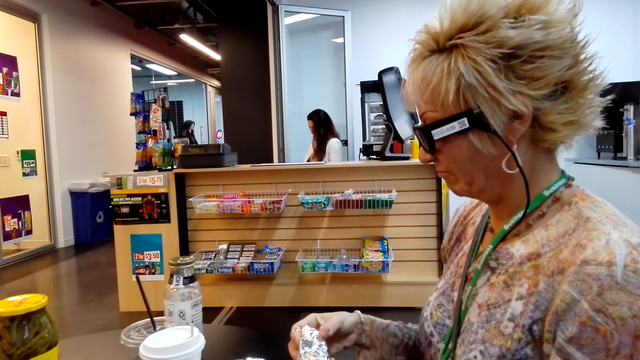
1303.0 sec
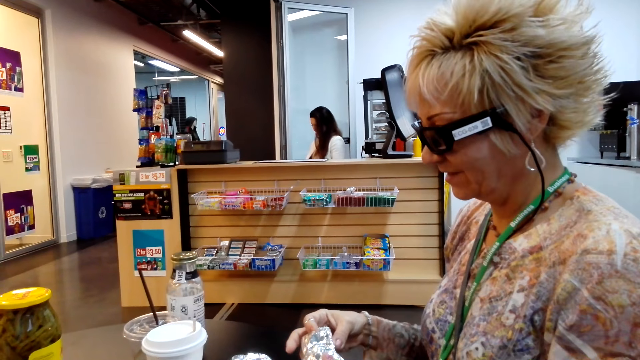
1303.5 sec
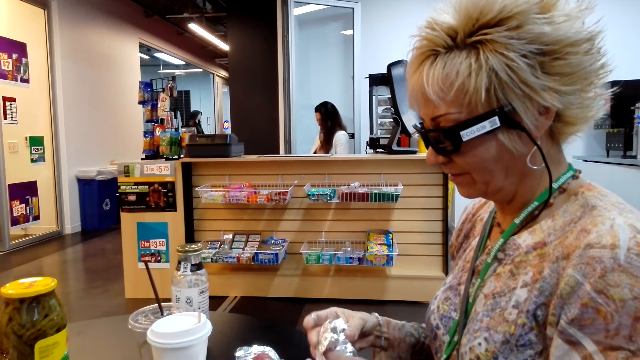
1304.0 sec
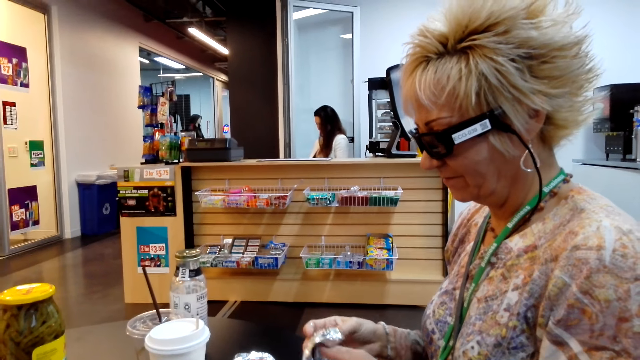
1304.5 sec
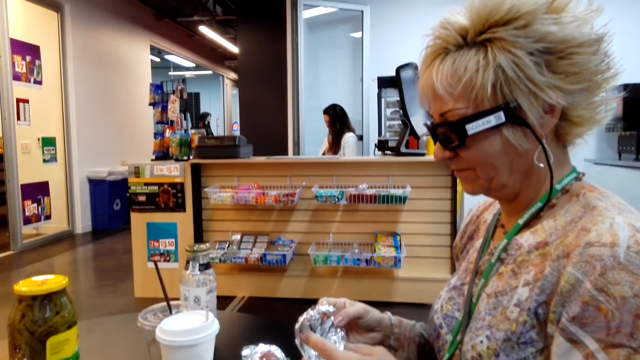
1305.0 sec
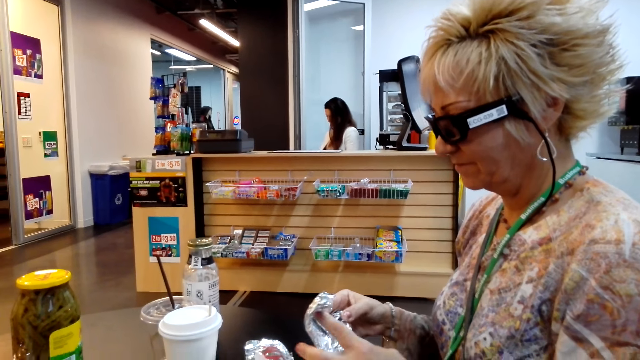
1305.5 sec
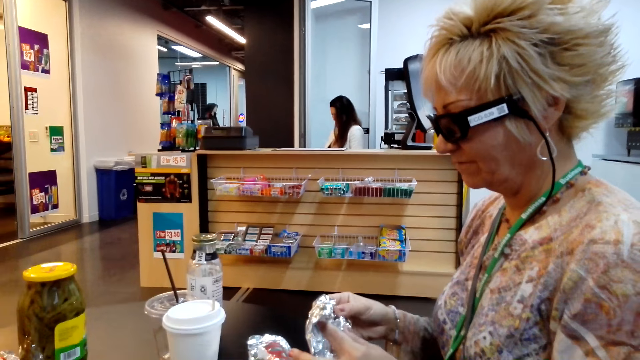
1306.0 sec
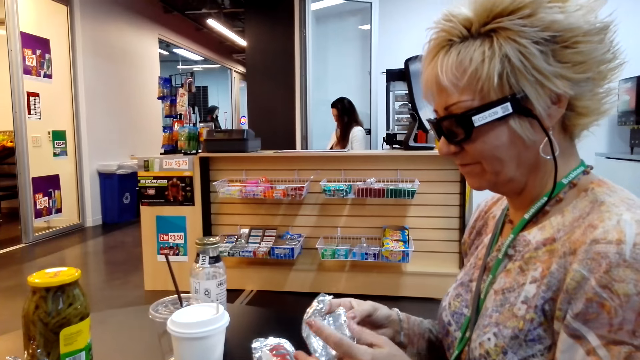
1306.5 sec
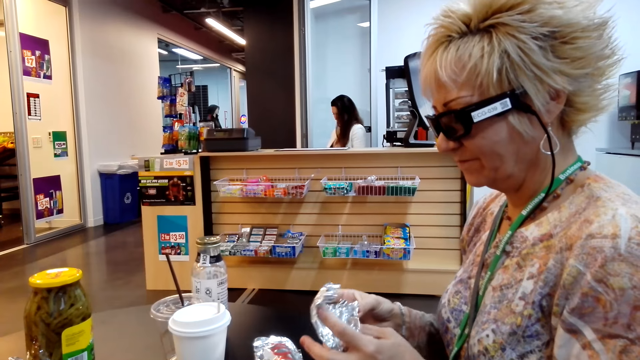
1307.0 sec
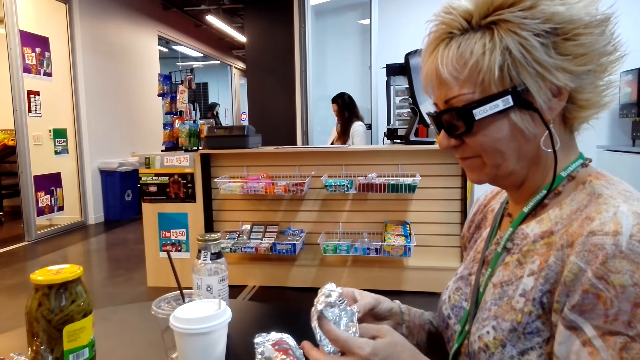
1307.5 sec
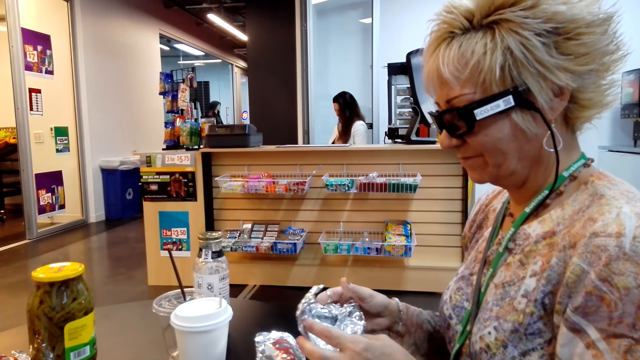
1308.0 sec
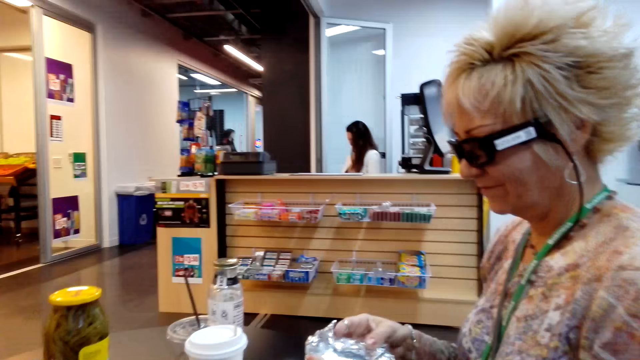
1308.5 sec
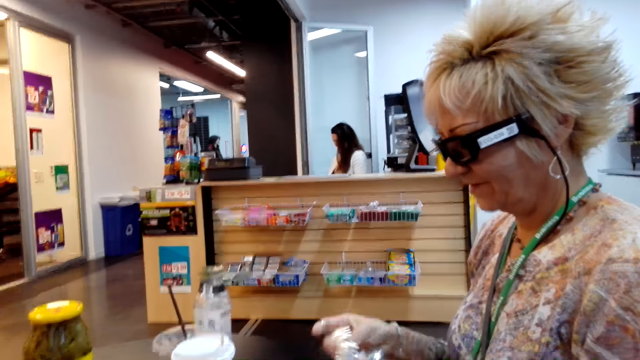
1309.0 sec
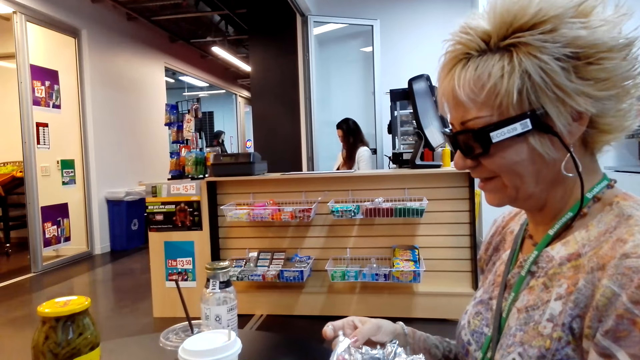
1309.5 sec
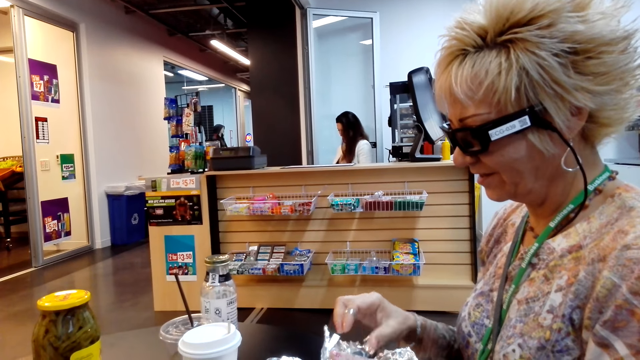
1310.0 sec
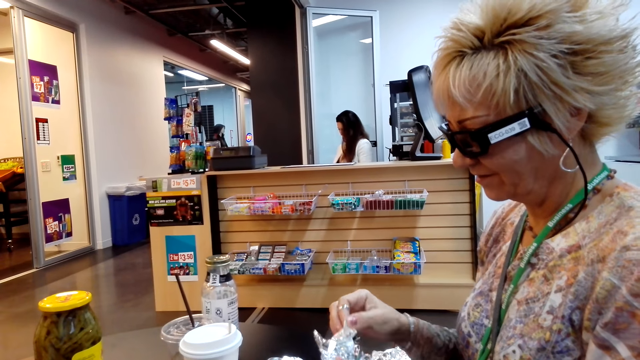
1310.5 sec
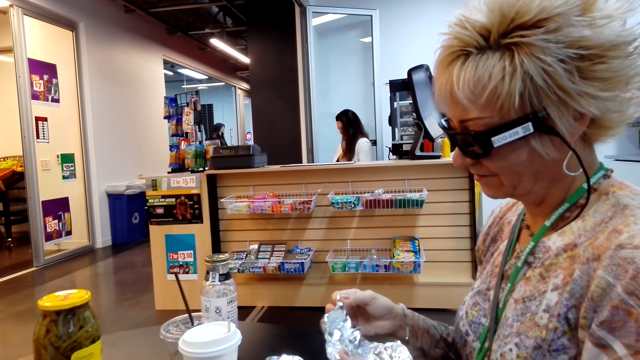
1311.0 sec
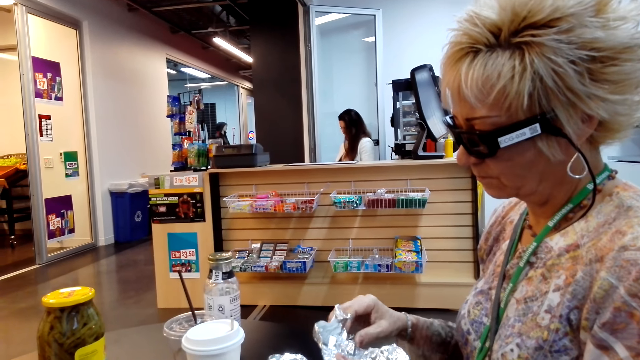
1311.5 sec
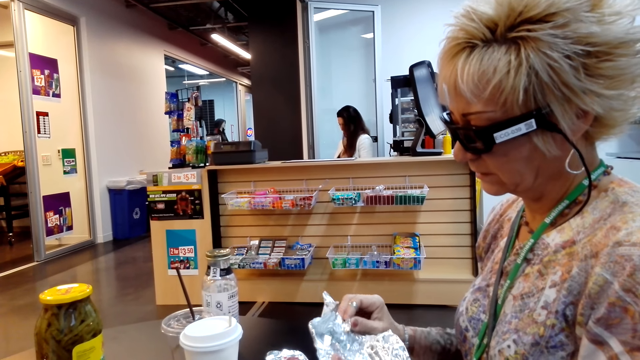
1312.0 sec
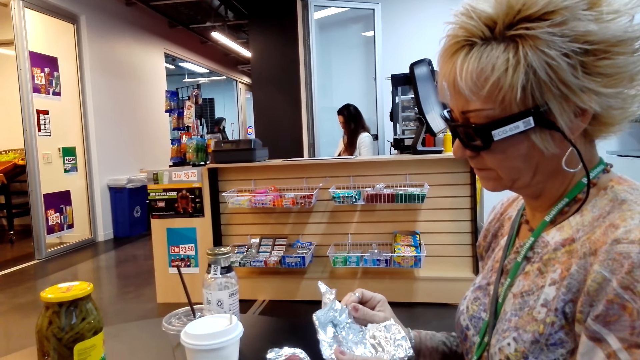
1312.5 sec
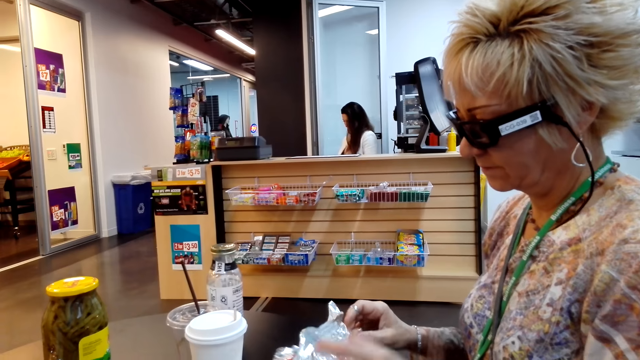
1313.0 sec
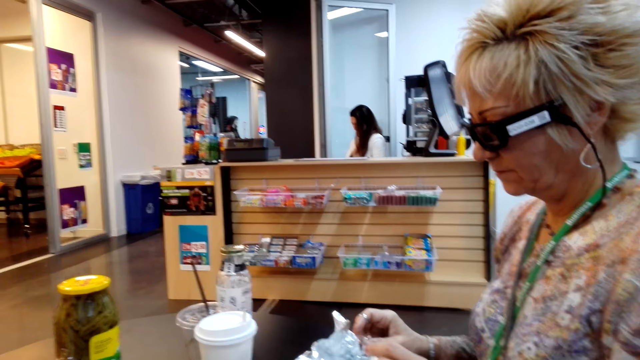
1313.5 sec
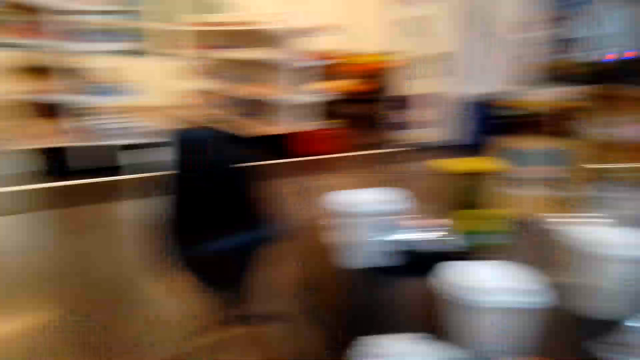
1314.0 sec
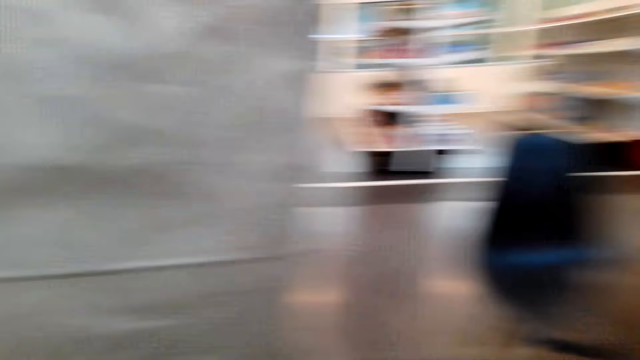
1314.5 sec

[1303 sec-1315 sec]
A lady unfolds foil paper.

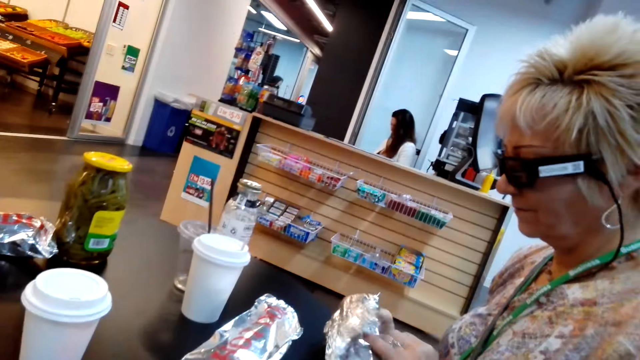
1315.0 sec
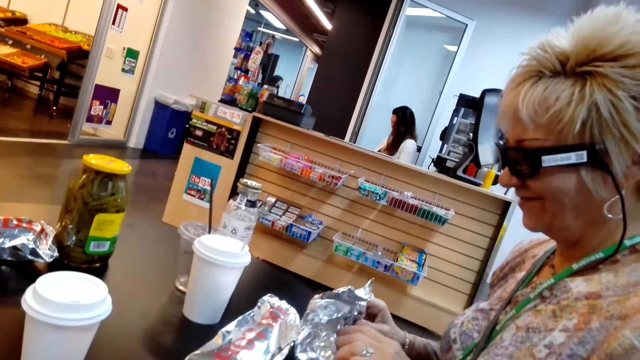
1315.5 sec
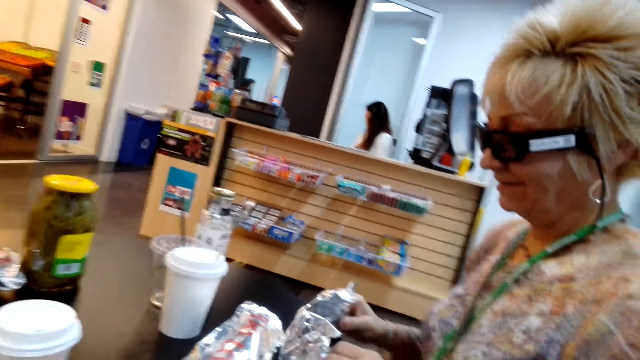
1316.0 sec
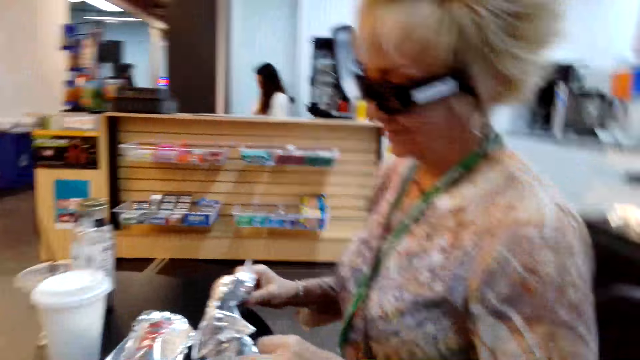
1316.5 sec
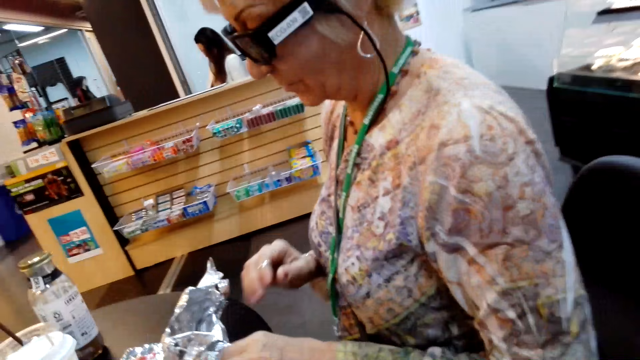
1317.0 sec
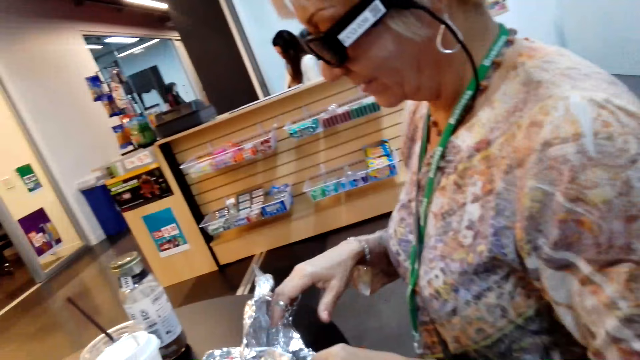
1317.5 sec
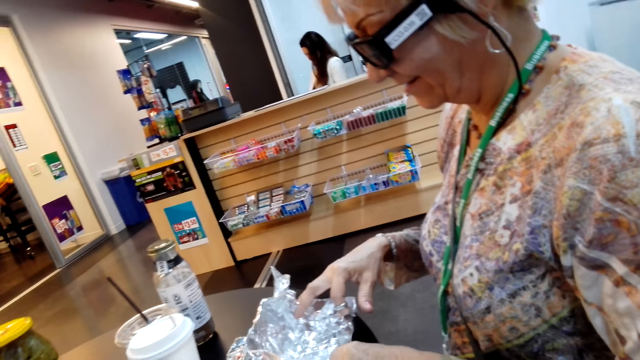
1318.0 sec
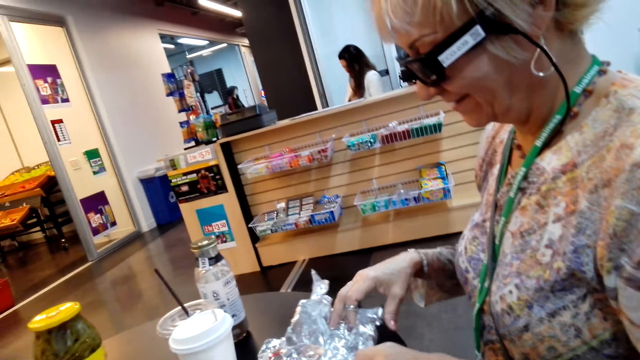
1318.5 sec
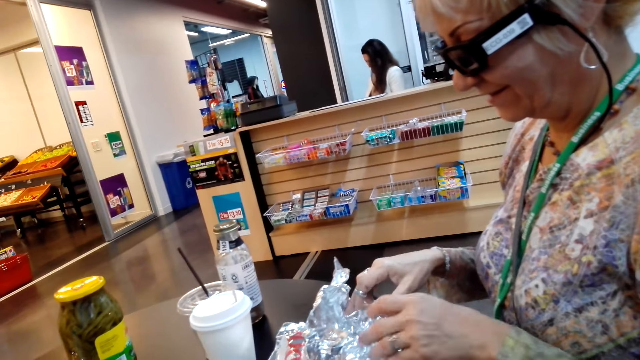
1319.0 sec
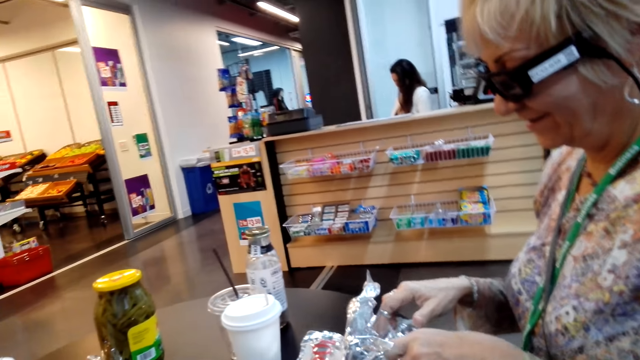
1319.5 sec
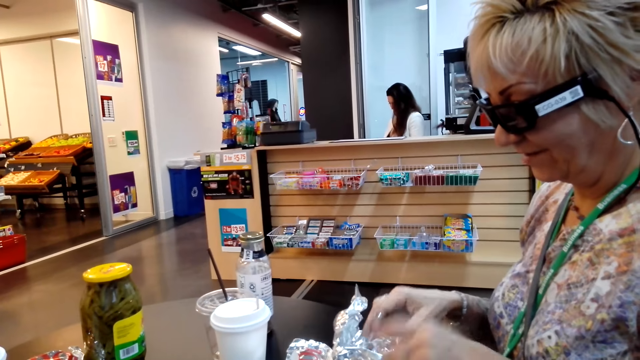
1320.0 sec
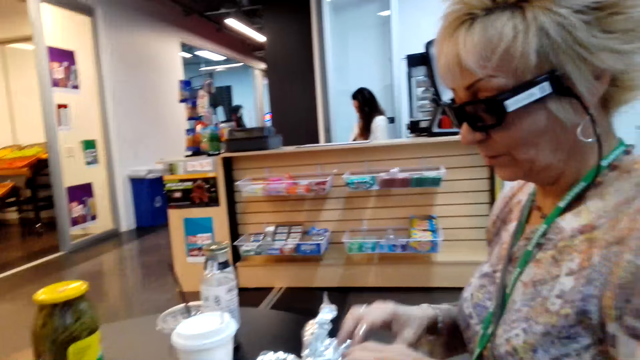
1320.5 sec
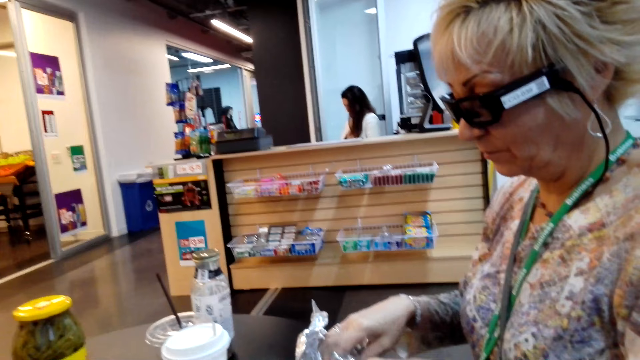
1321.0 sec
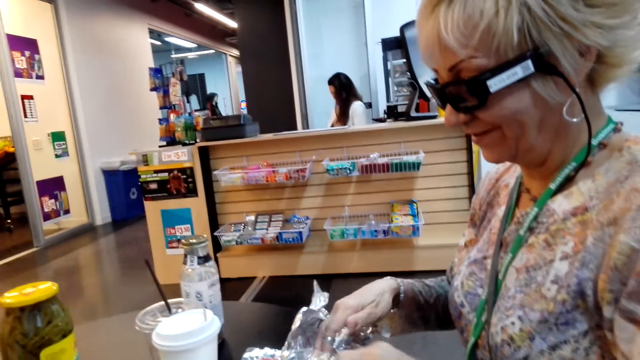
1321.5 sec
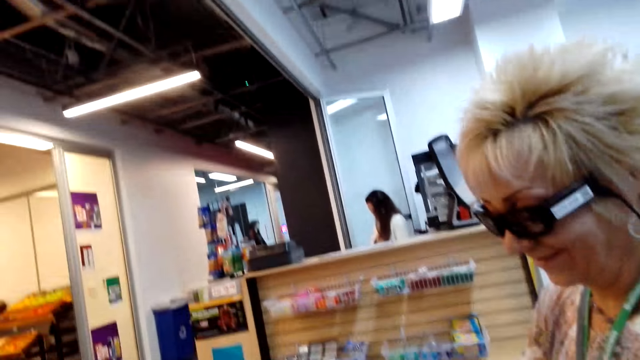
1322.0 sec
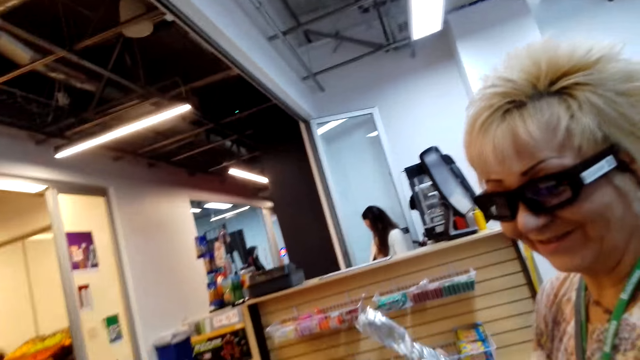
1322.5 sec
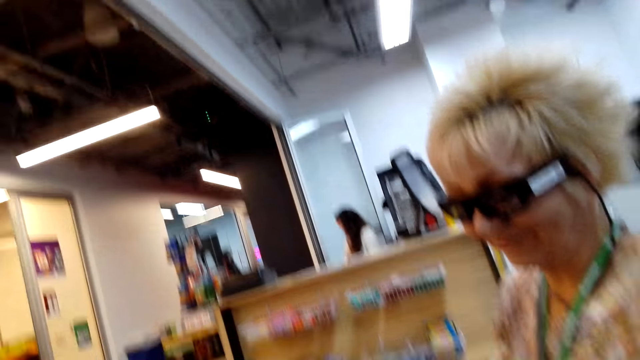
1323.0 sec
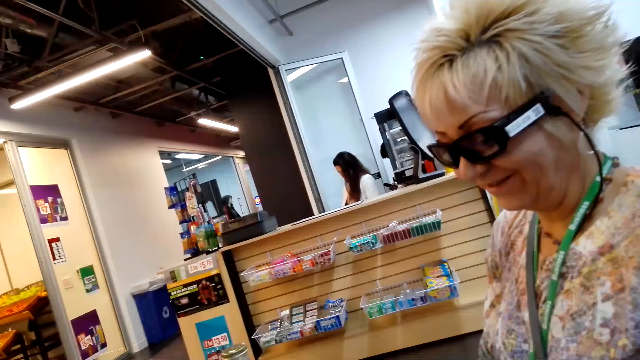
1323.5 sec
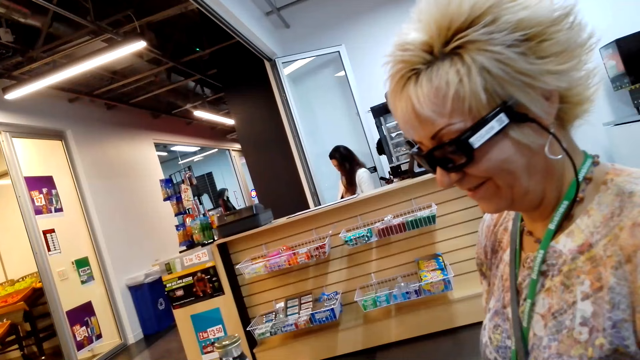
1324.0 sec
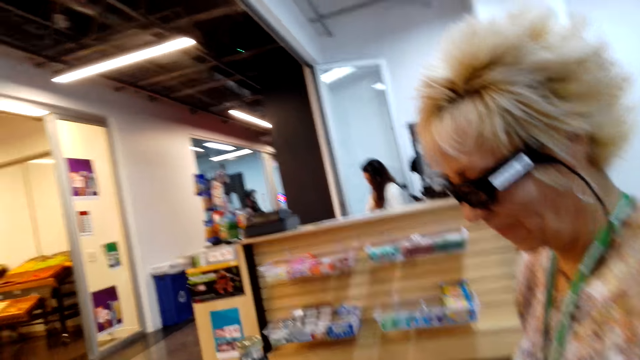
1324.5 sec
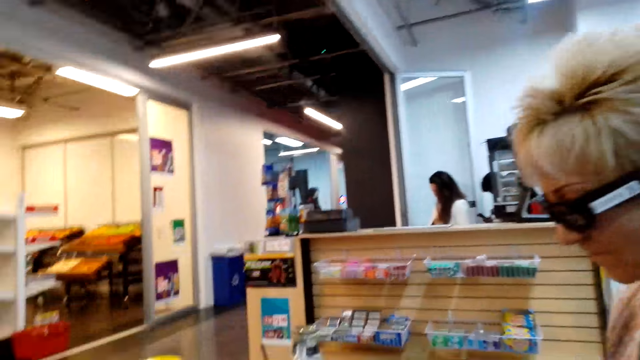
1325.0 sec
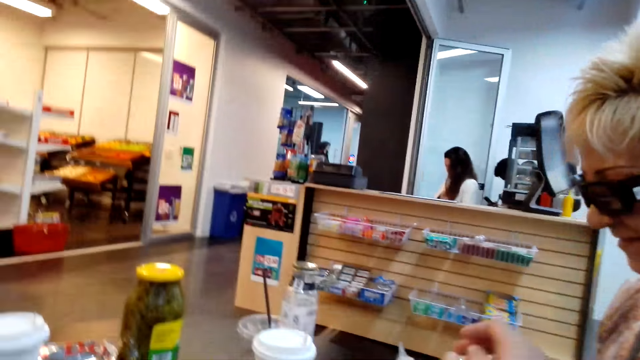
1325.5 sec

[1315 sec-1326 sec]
A lady laughs.
